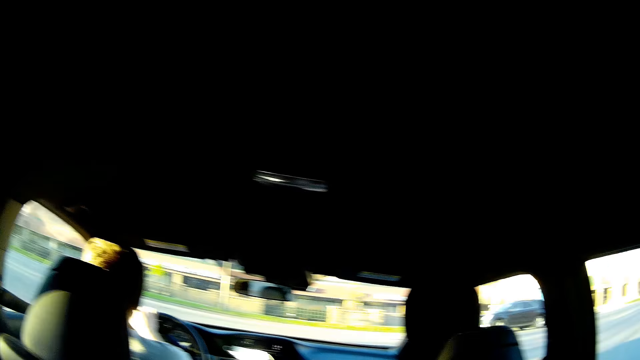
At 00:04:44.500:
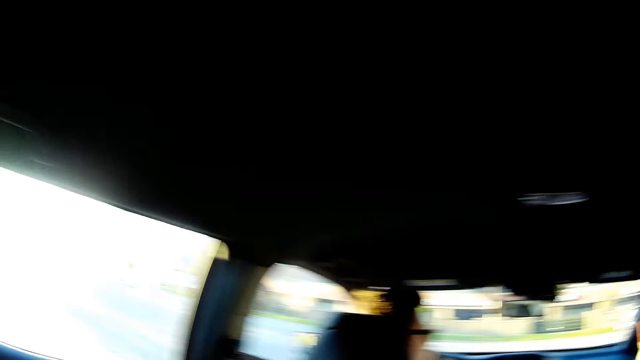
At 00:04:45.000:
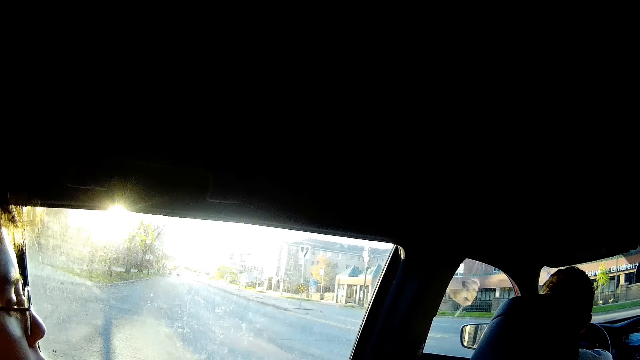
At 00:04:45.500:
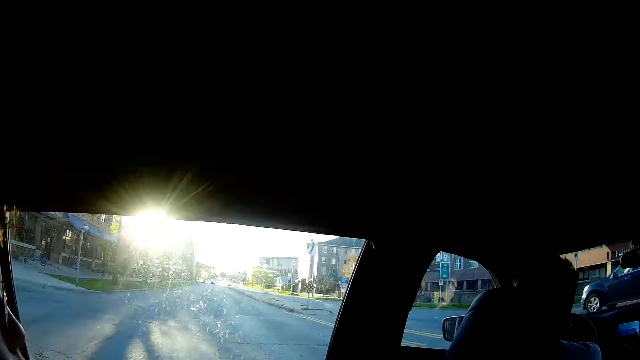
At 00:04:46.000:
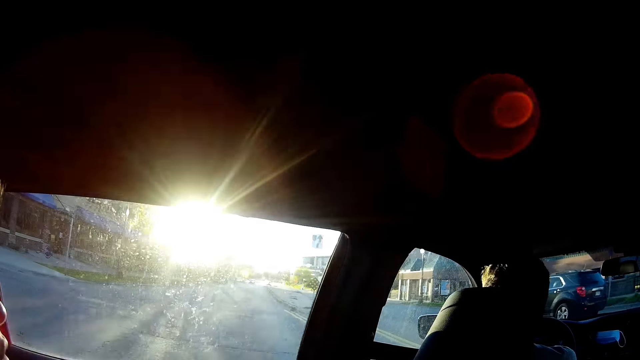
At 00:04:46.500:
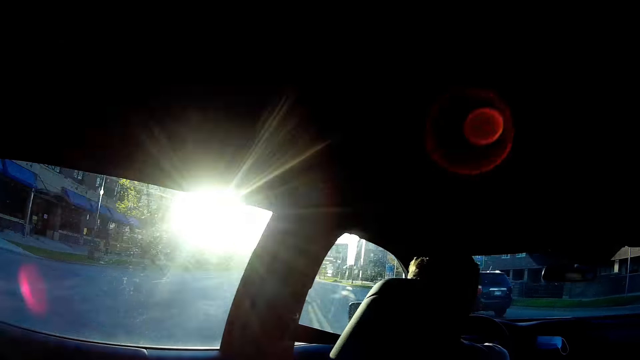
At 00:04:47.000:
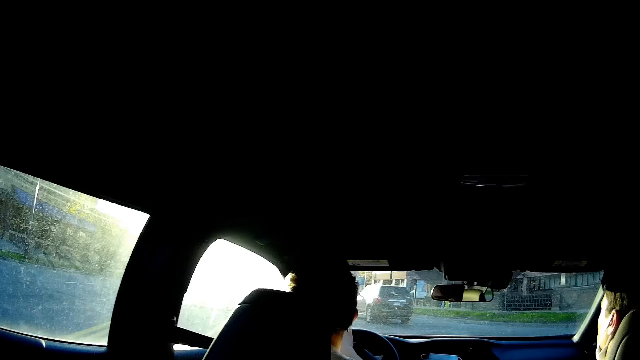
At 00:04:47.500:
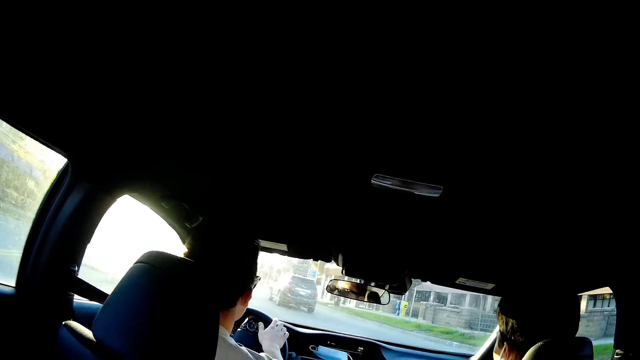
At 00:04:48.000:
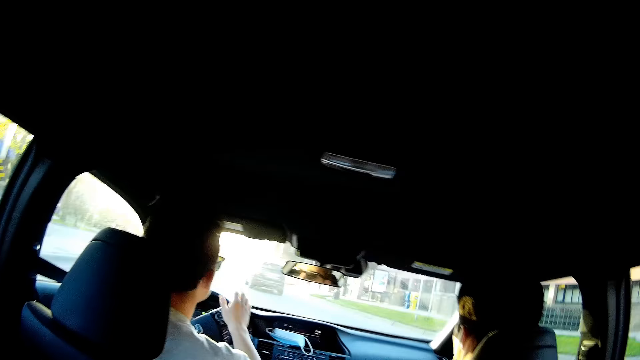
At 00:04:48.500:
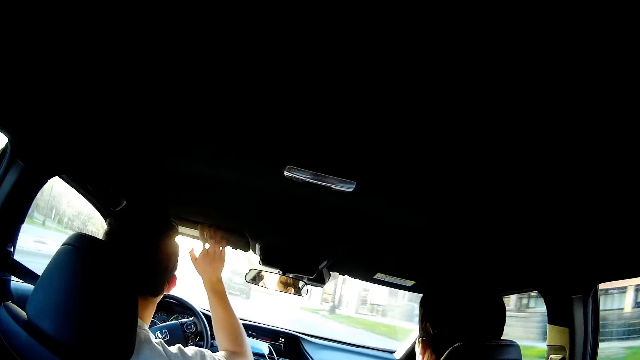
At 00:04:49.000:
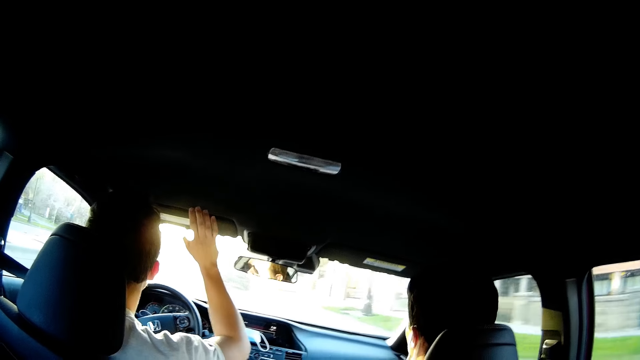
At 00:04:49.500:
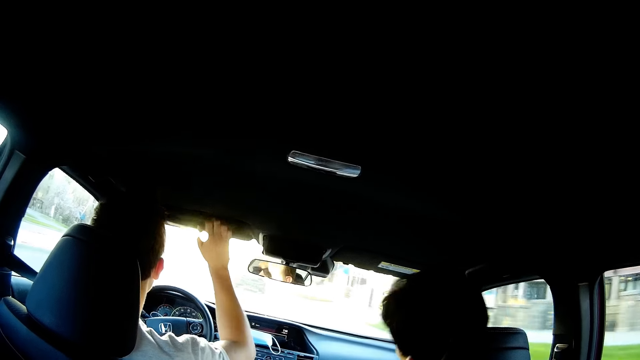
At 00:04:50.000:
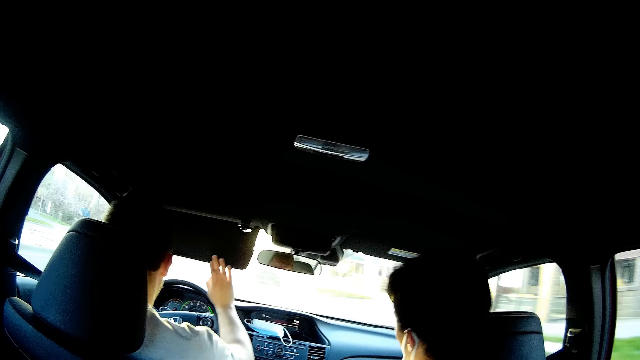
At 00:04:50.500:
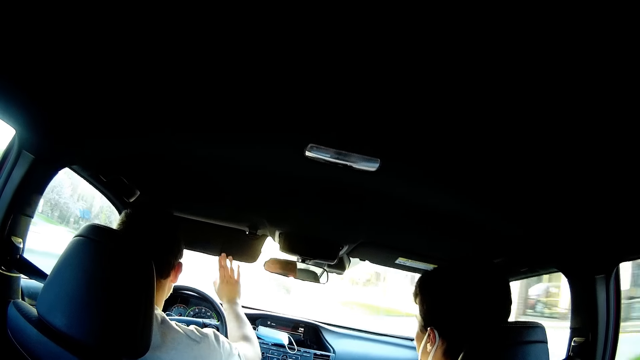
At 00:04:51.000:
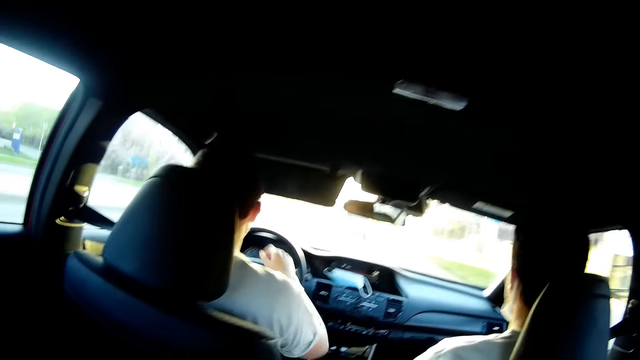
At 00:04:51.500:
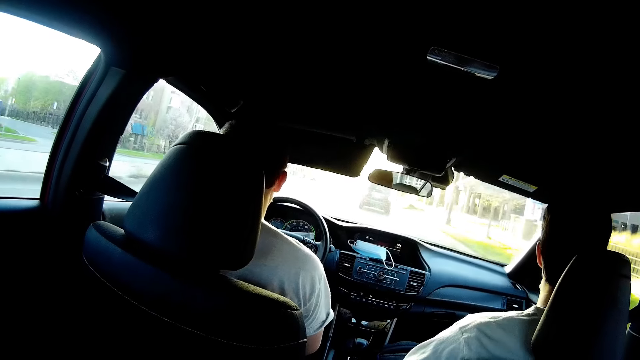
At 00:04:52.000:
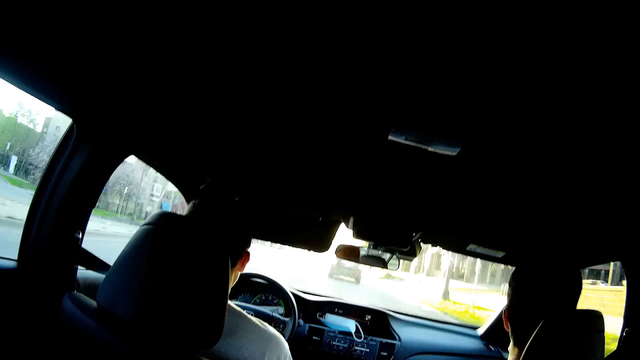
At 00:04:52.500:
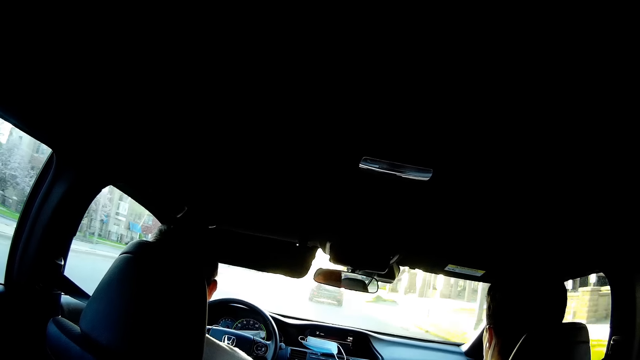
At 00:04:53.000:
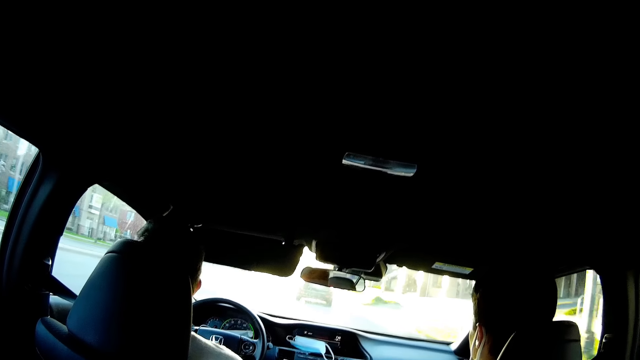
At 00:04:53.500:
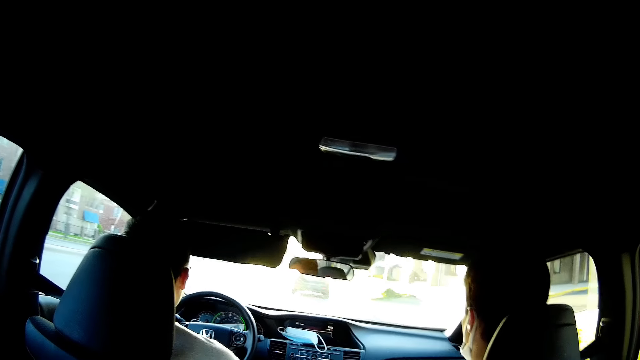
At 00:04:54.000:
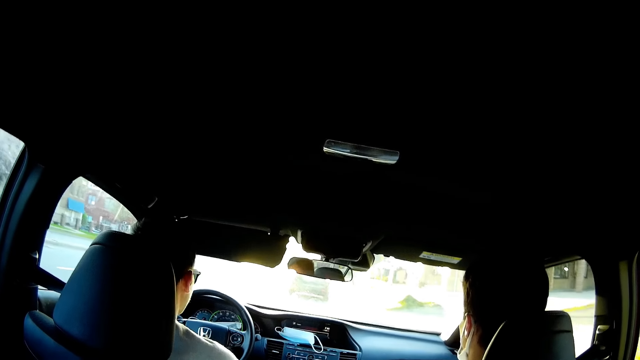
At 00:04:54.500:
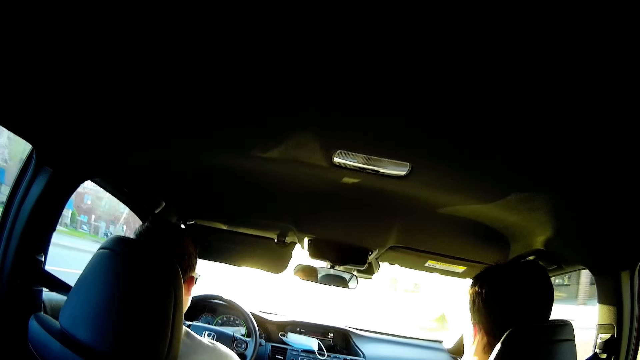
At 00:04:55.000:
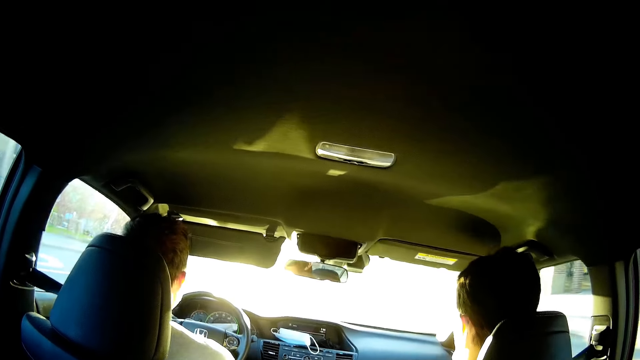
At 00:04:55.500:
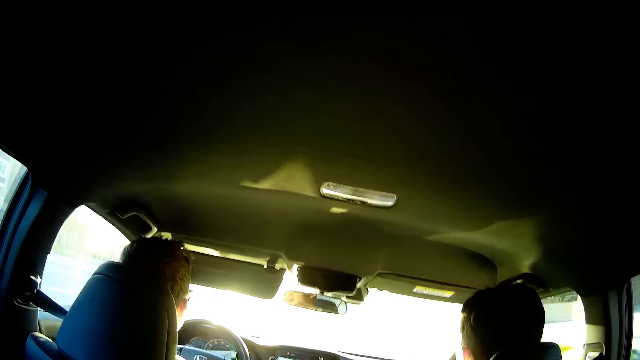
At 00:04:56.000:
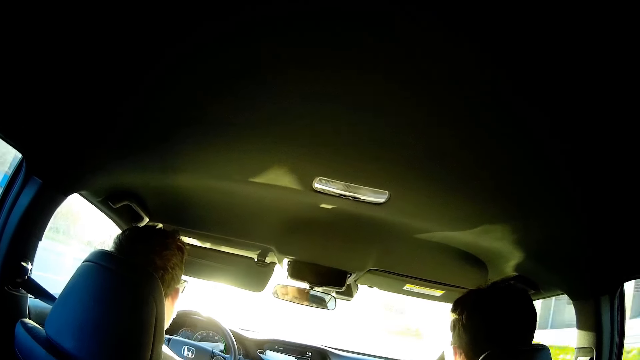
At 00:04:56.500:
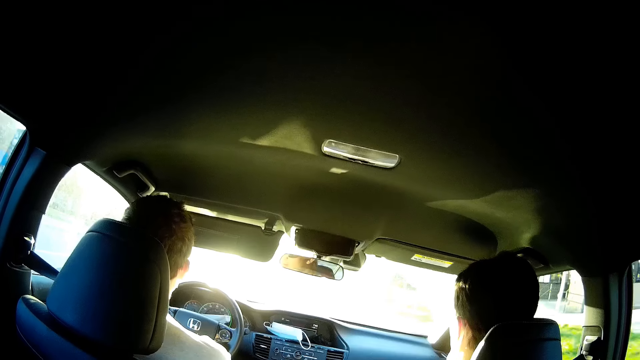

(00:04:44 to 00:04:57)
A man opens the car's sun visor above him with his right hand. The camera wearer converses with the rest.

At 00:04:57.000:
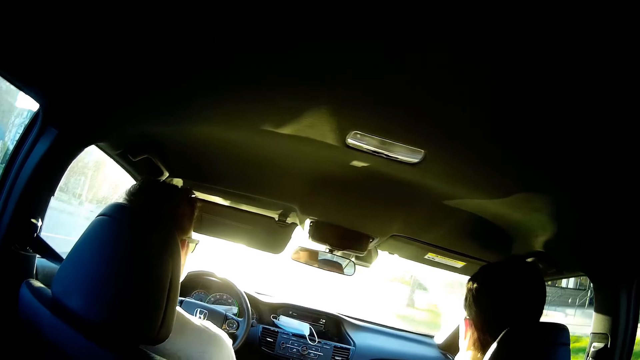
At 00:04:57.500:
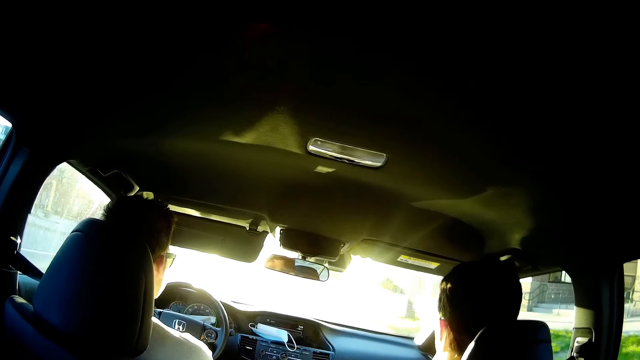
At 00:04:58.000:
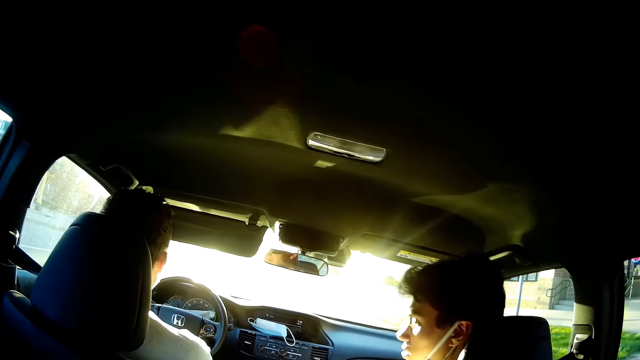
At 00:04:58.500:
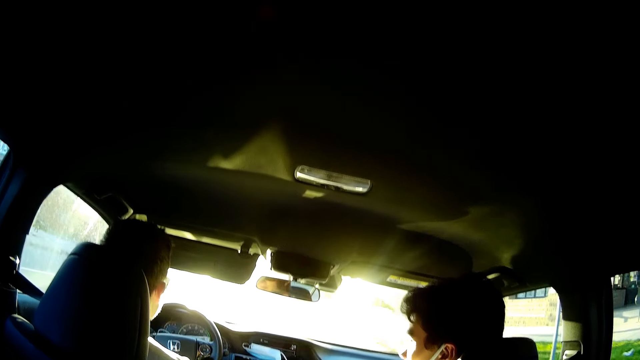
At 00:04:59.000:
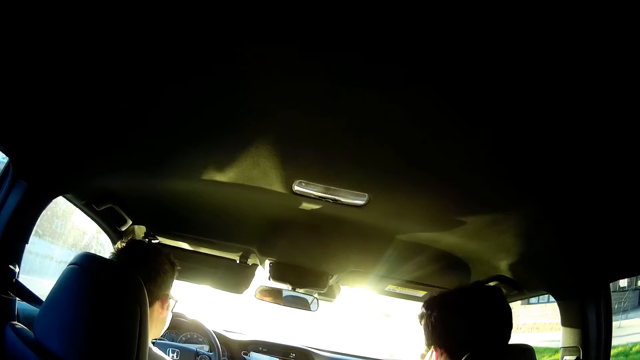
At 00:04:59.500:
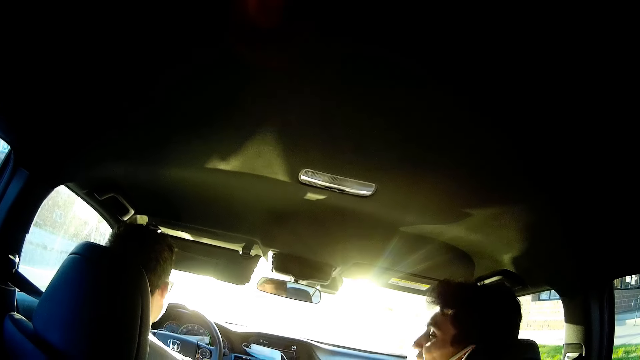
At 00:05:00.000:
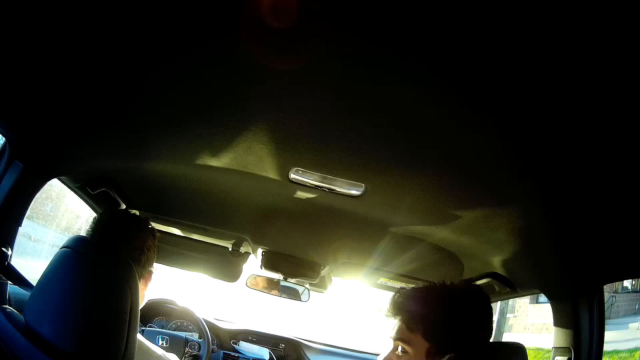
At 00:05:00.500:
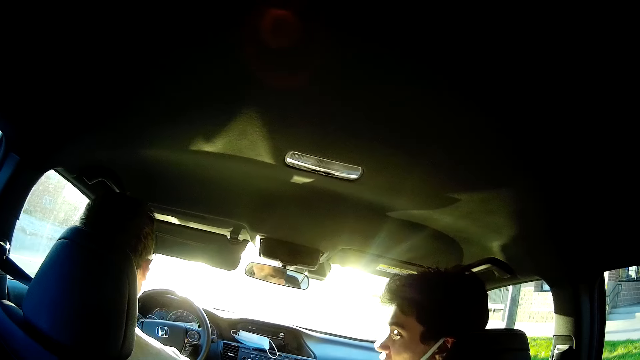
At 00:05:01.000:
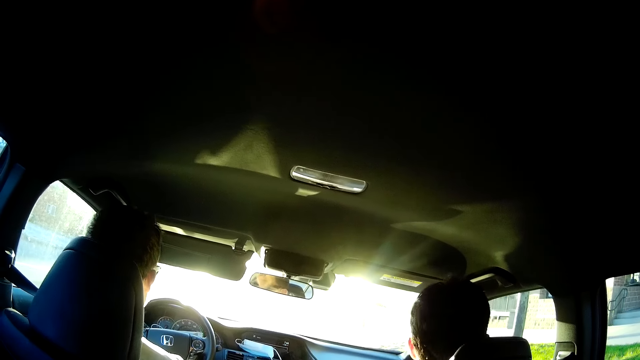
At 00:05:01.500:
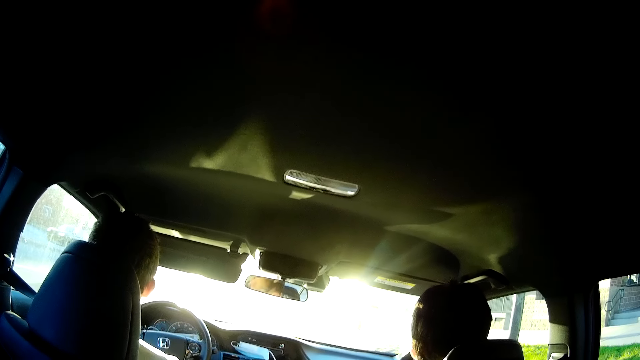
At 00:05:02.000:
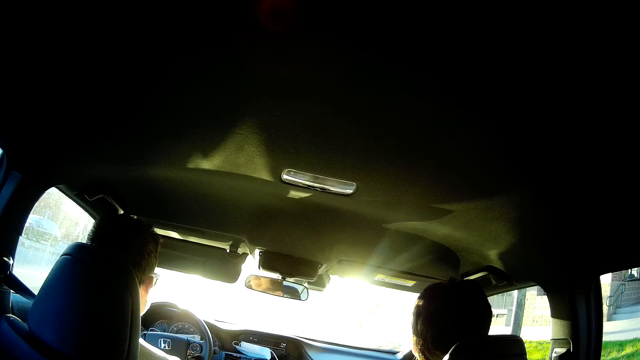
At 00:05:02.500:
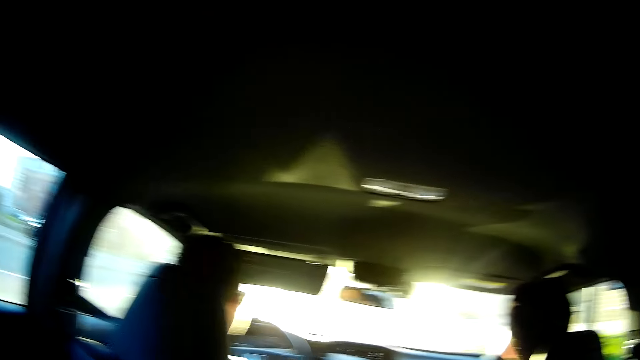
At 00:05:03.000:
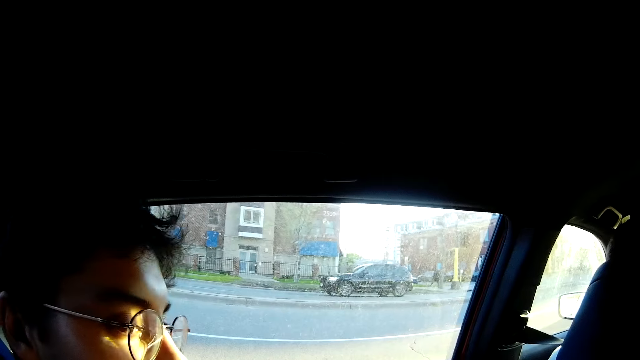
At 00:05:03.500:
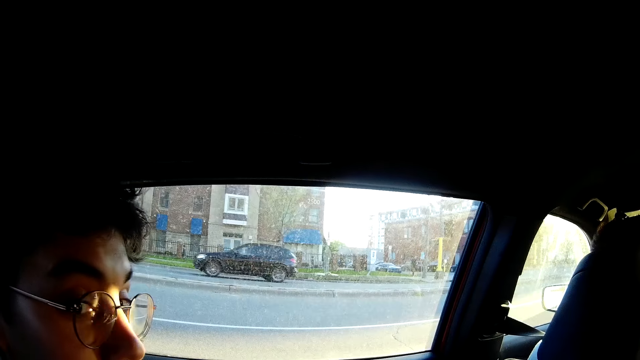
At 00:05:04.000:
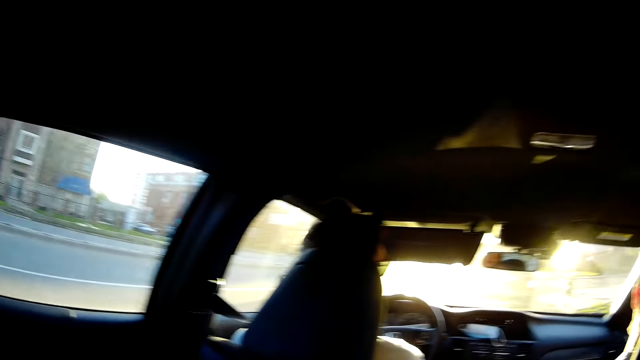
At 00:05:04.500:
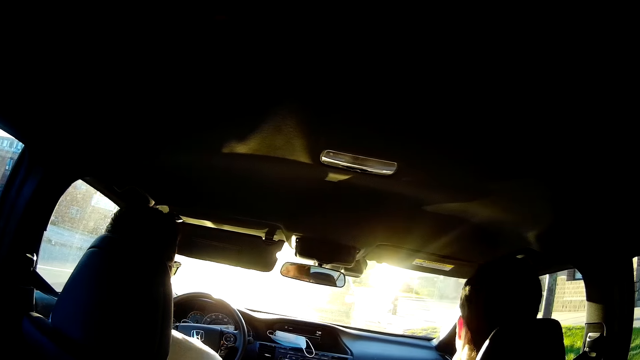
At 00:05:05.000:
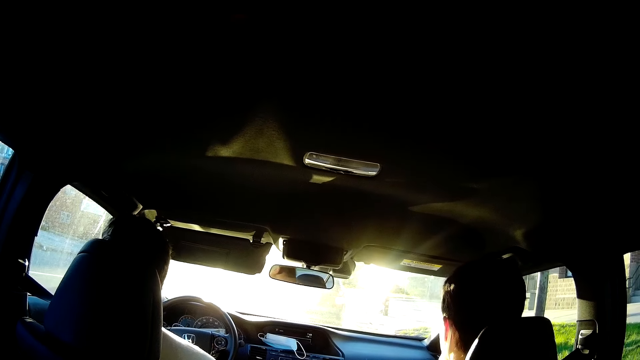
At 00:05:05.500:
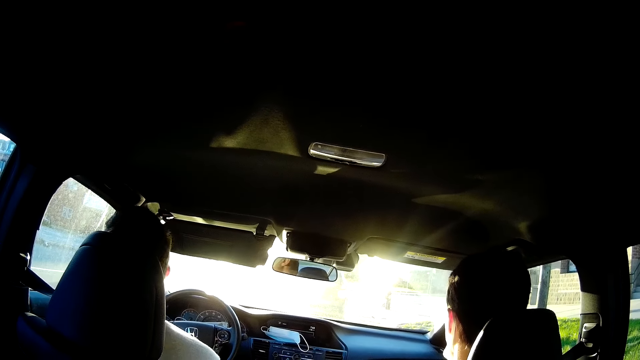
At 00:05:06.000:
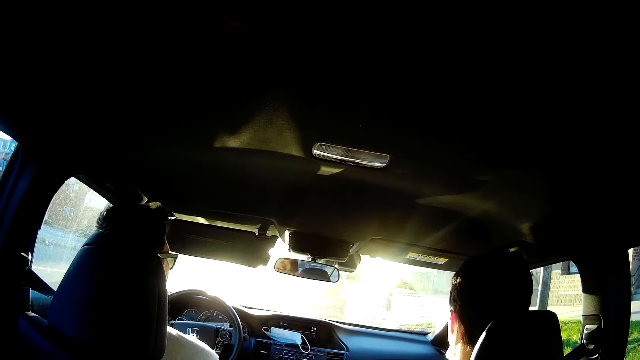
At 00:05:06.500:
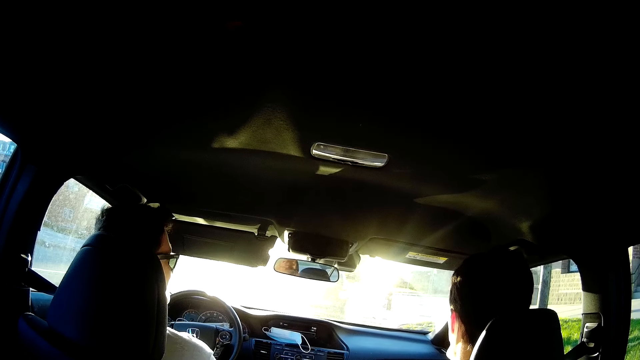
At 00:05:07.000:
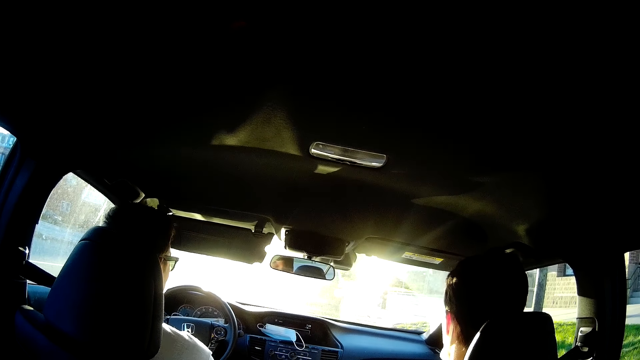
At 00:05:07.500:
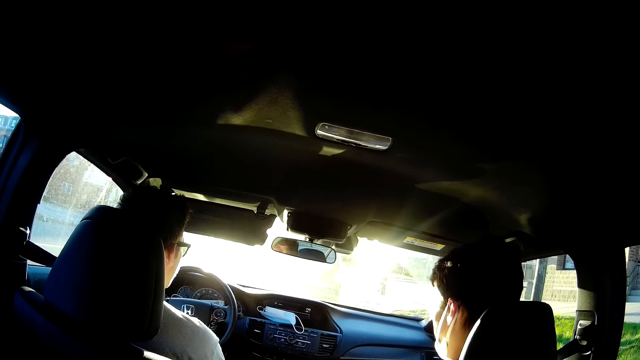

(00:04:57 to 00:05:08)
A man responds to the camera wearer. The camera wearer converses with the rest. They turn towards another man. The other man responds to the camera wearer. The camera wearer looks around the house.
